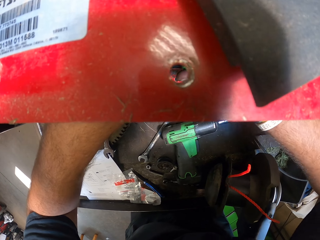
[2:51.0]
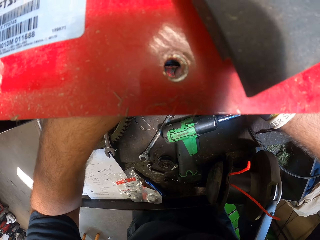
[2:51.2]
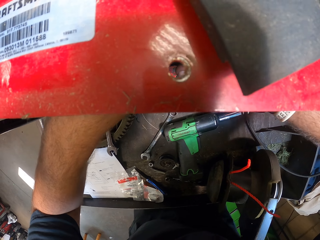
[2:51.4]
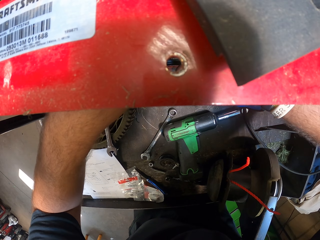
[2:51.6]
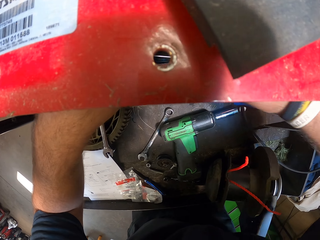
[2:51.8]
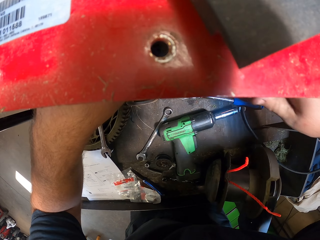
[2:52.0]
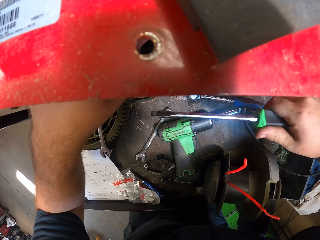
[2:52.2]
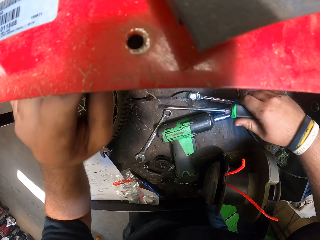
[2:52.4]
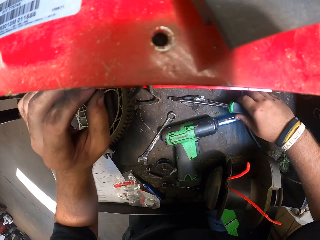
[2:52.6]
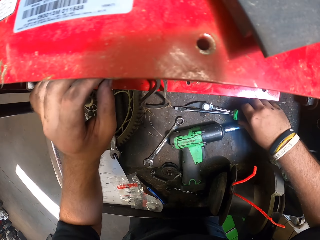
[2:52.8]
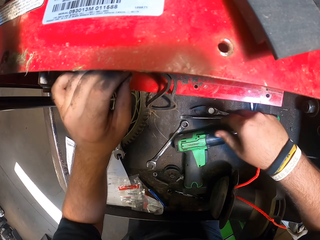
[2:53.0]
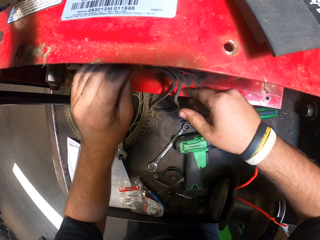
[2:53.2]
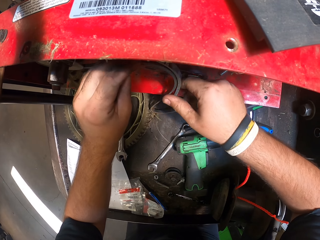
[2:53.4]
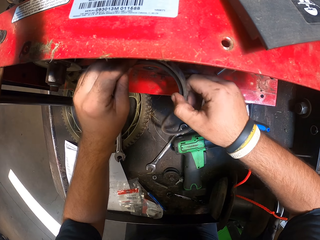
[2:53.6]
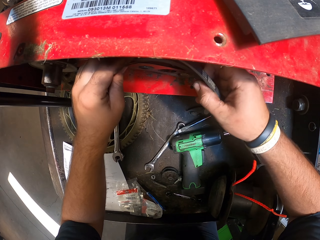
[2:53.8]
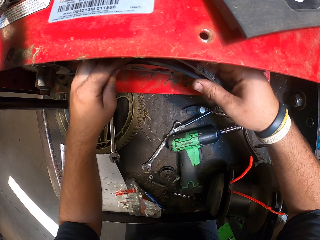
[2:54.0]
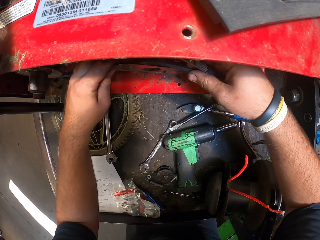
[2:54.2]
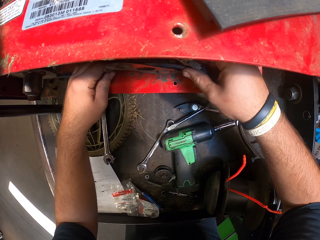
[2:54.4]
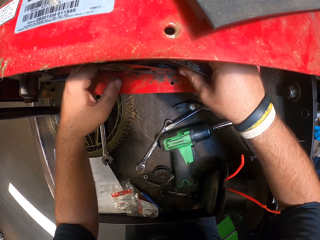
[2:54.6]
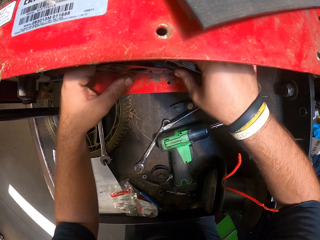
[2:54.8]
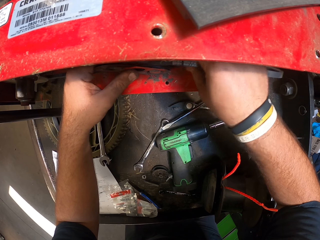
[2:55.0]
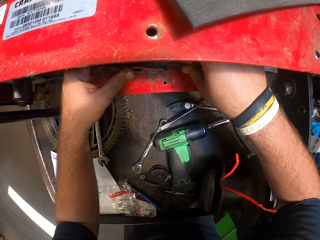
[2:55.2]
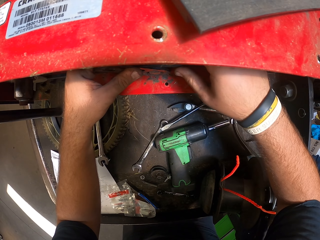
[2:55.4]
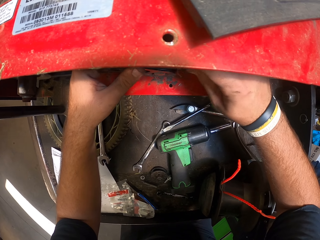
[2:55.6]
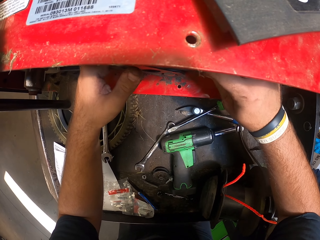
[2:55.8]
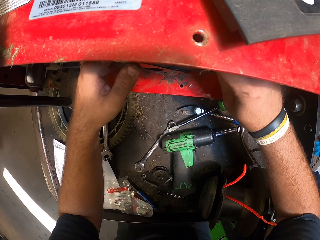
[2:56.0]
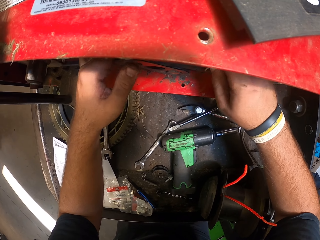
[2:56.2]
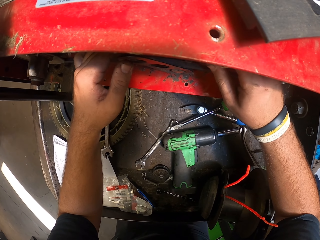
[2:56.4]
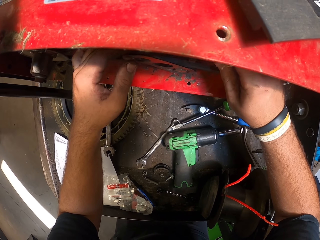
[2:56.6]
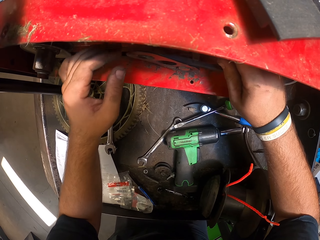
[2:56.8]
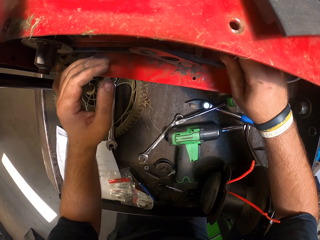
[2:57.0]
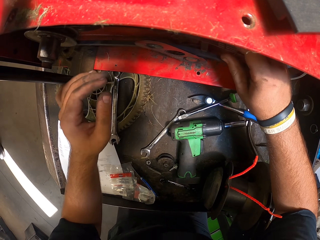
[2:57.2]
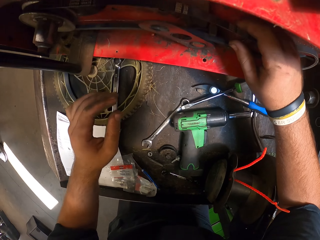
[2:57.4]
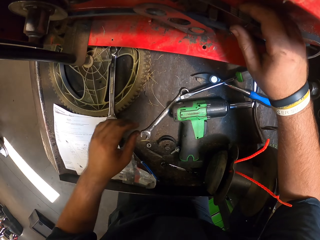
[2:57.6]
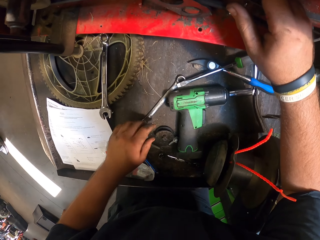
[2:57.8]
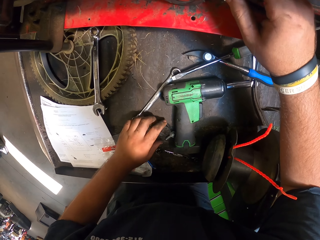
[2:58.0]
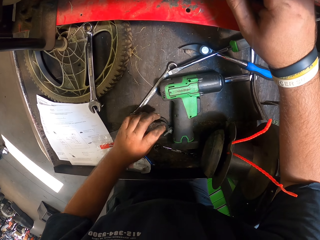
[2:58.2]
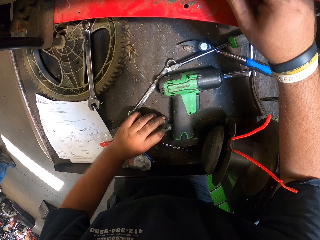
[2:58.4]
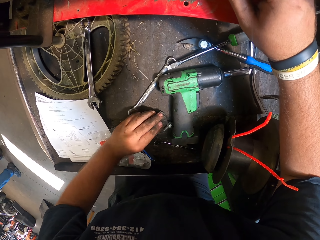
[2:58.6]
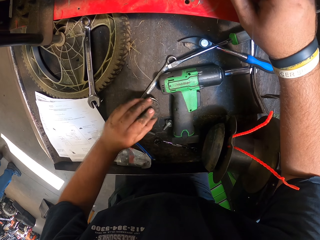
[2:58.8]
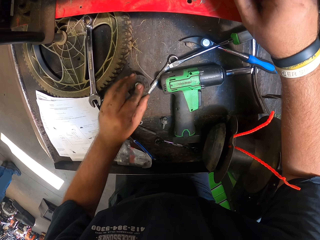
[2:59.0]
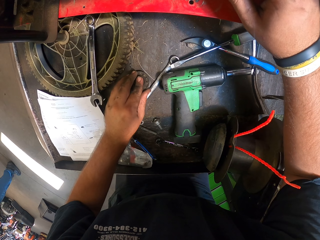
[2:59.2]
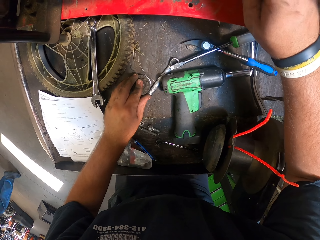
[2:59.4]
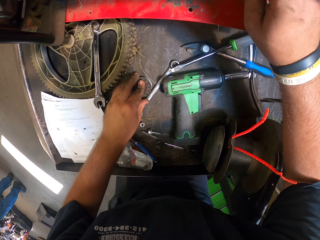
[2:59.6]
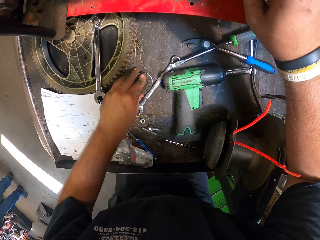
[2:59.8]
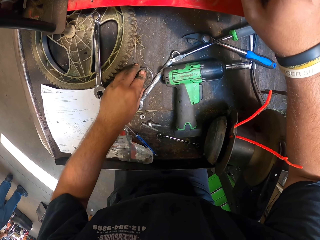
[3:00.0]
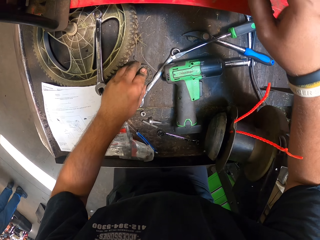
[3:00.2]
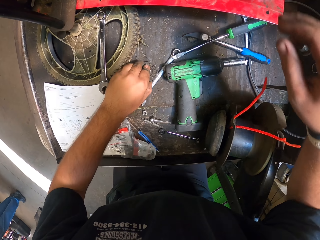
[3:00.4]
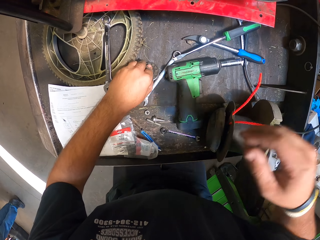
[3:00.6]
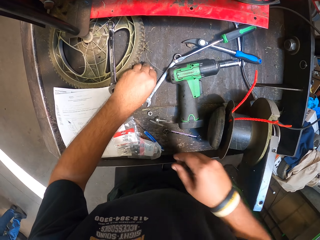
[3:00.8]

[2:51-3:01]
The camera wearer puts the screwdriver down. They take a rubber belt. They move a roller.

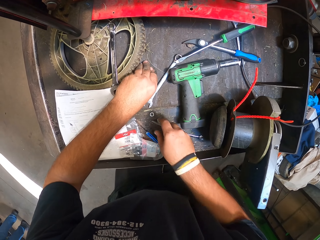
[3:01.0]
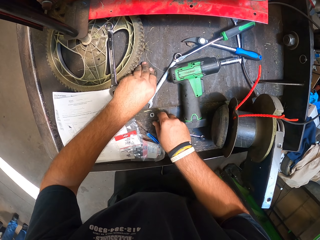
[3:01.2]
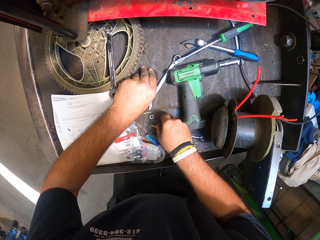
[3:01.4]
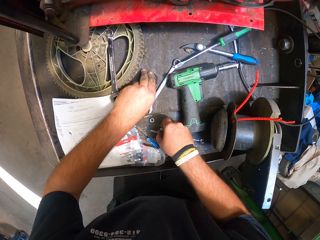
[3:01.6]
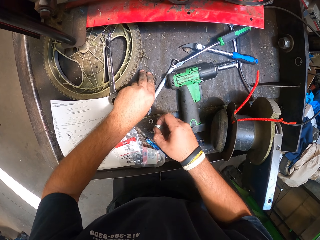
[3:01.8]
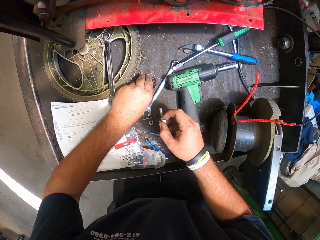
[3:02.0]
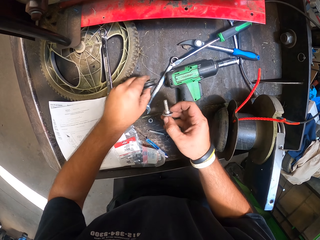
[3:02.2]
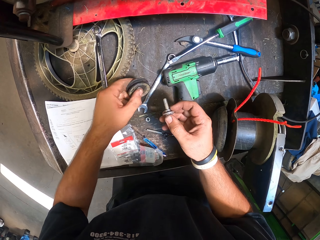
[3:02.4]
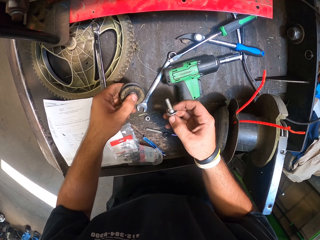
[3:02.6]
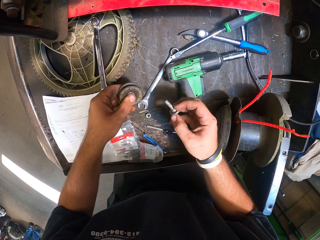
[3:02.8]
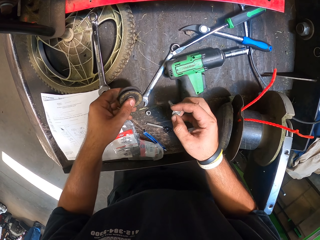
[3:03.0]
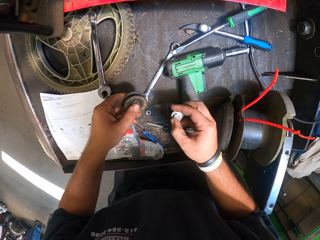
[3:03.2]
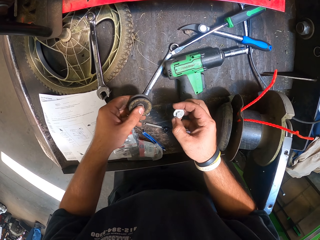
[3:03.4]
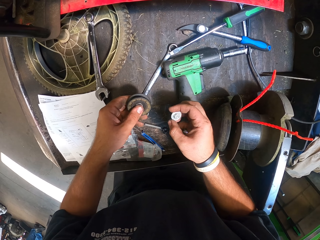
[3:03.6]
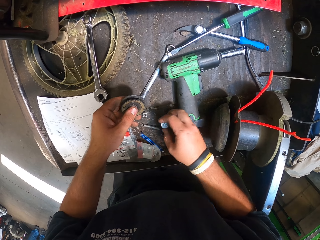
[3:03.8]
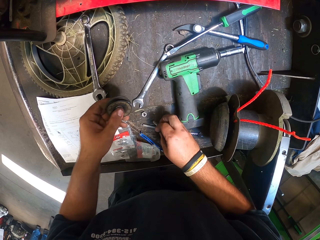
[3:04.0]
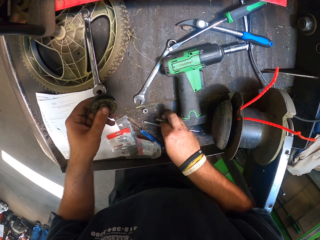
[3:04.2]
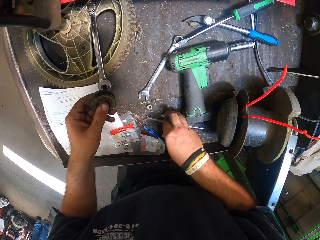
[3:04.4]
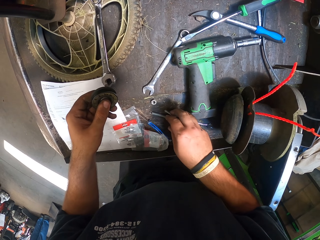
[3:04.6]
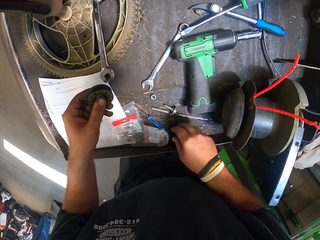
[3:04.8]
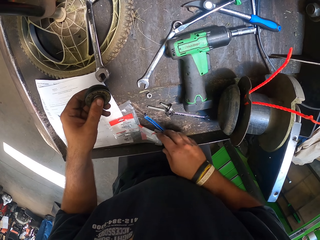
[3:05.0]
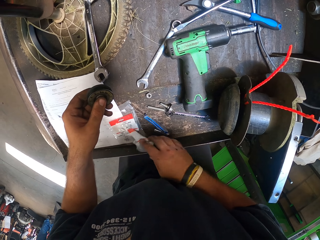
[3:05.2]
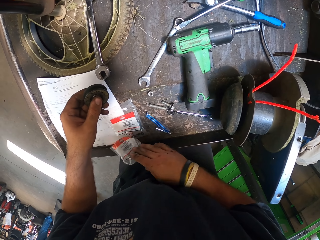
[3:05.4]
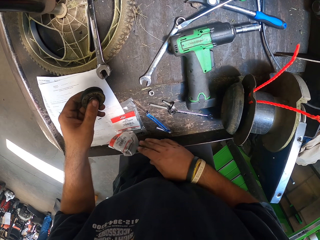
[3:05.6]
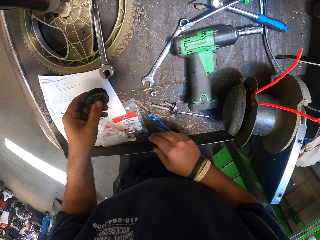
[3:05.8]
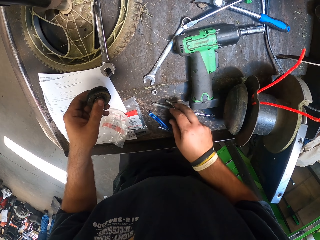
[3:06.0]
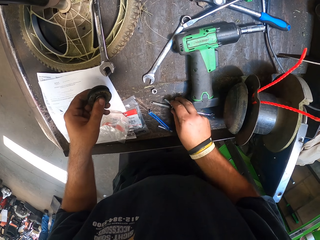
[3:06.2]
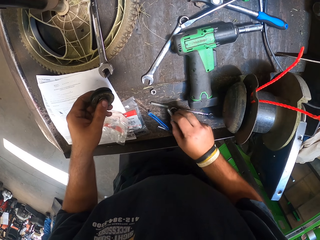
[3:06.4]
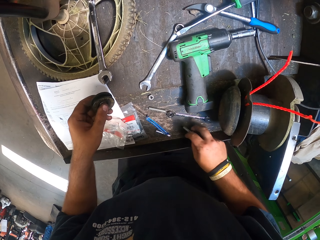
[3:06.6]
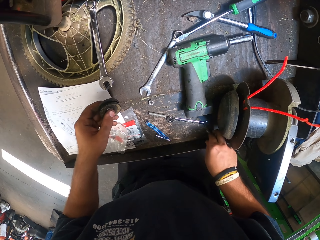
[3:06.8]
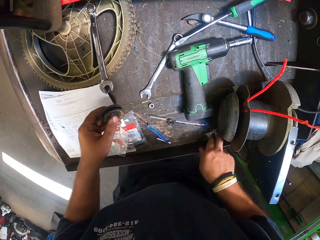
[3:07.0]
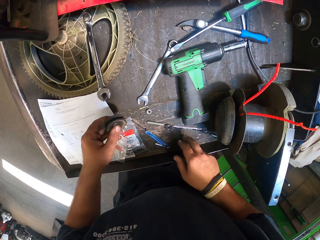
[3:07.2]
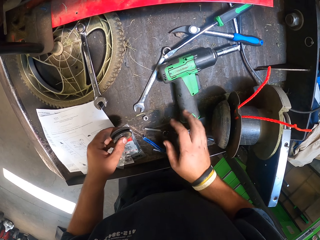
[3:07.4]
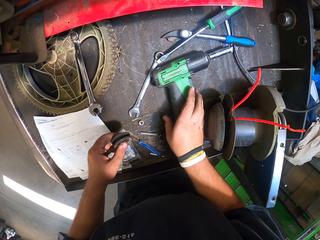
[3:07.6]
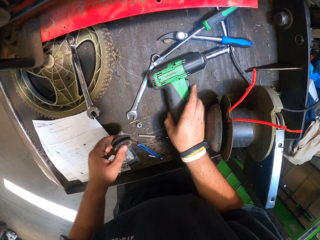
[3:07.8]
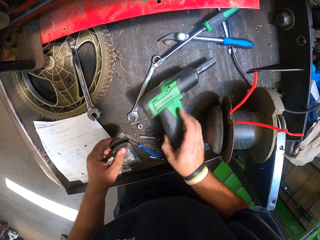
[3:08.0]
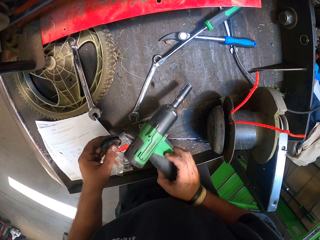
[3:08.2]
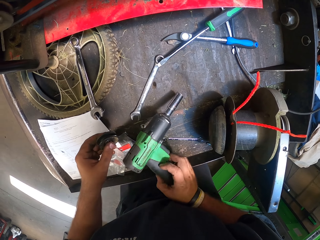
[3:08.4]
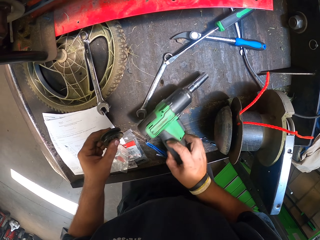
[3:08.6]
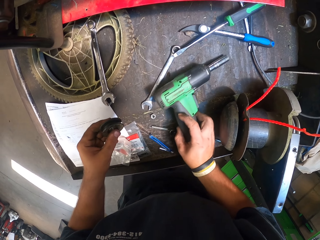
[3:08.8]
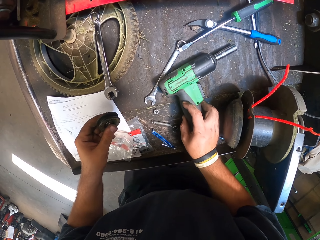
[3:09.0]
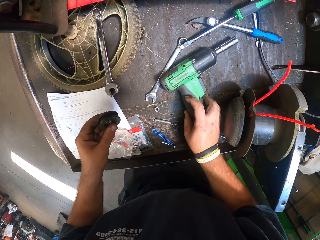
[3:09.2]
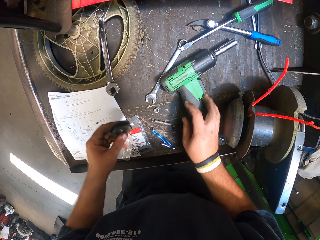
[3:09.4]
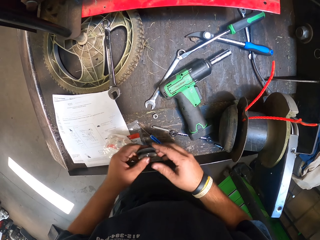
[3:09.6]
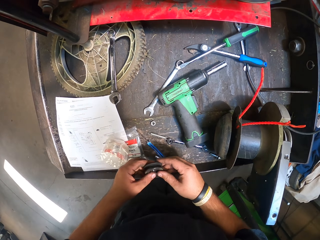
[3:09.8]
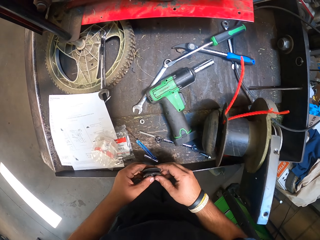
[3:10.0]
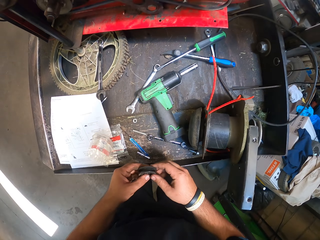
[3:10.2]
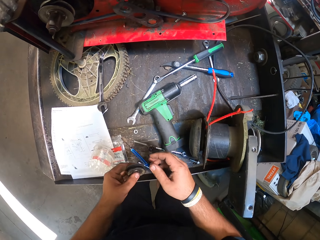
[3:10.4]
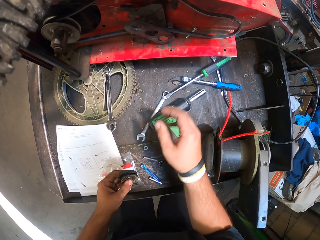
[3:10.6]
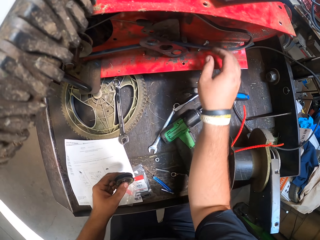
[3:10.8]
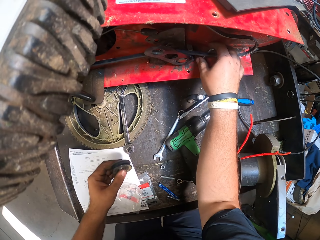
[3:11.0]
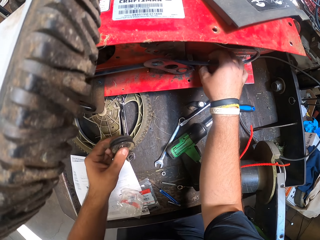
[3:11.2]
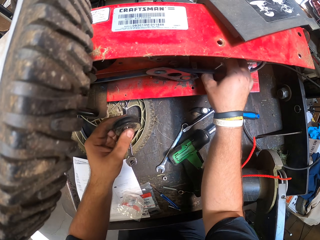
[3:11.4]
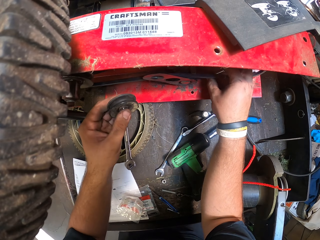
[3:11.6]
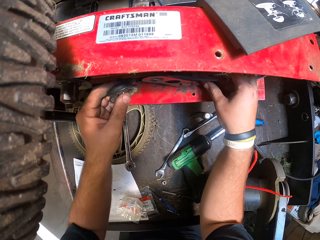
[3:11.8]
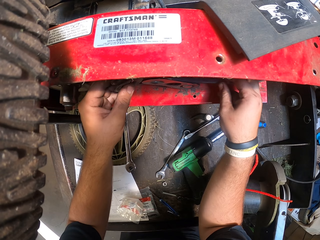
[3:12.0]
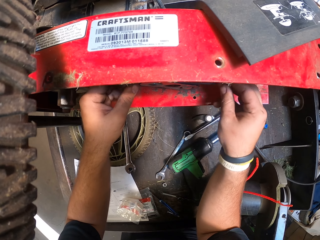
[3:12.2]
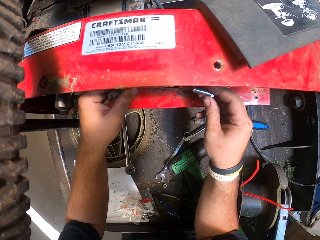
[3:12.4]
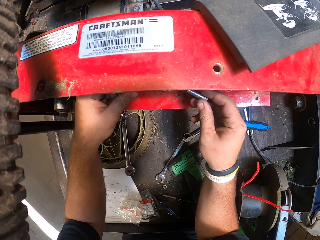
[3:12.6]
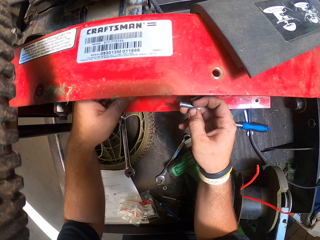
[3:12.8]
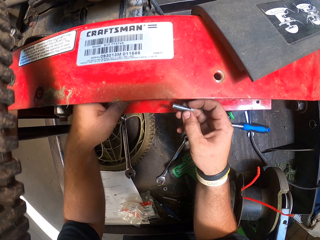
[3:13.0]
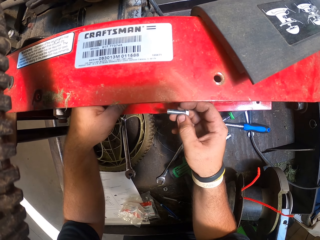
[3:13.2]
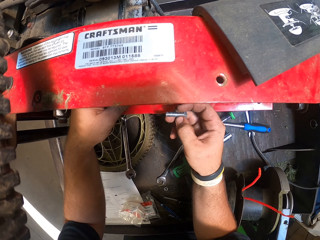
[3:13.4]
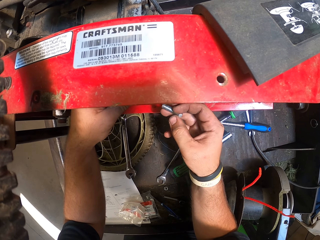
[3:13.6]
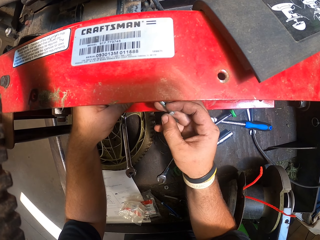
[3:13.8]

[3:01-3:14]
The camera wearer takes a bolt. They look at the bolt. They put the bolt on the surface. They move a sachet. They move the bolt on the surface. They take an impact driver. They put the impact driver on the surface. They hold a roller on the hands. They take the bolt. They move the roller to the lawnmower.
